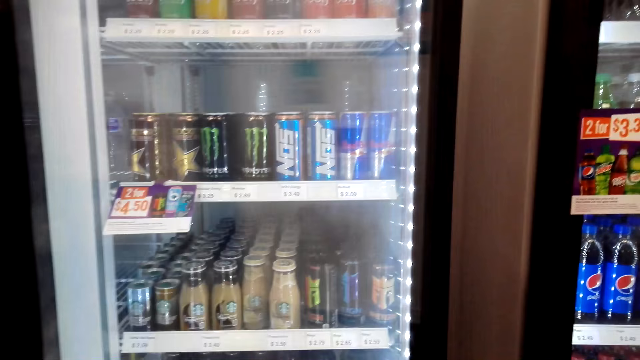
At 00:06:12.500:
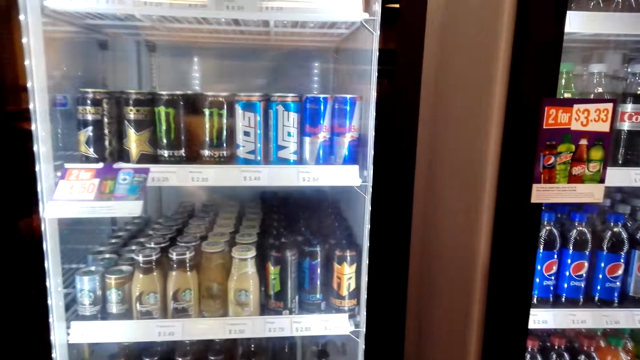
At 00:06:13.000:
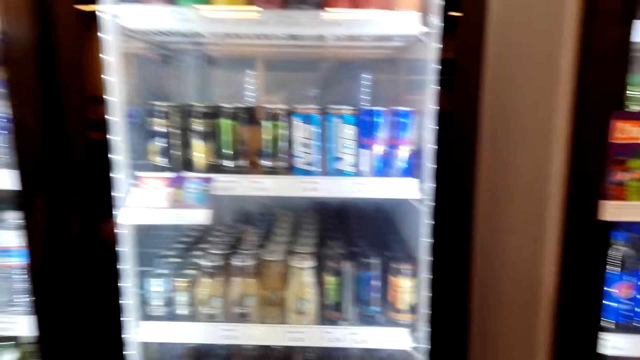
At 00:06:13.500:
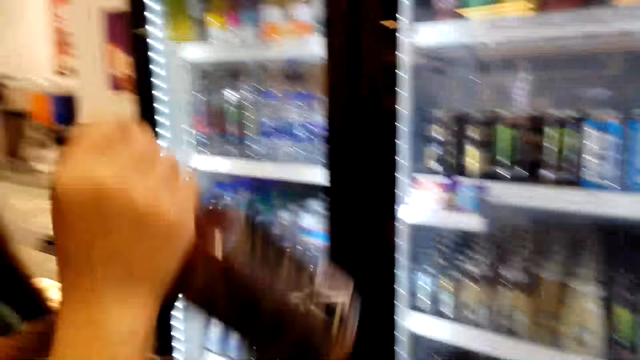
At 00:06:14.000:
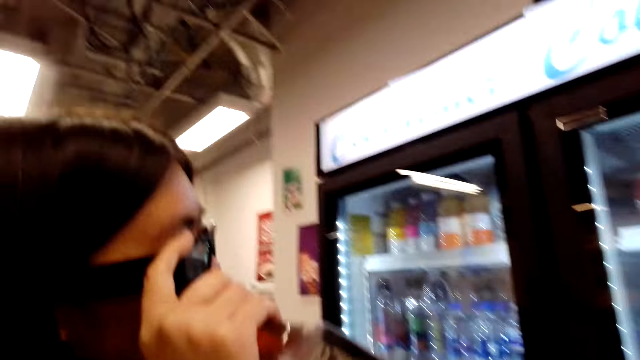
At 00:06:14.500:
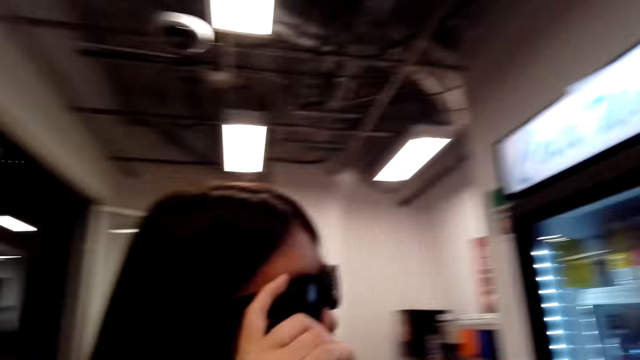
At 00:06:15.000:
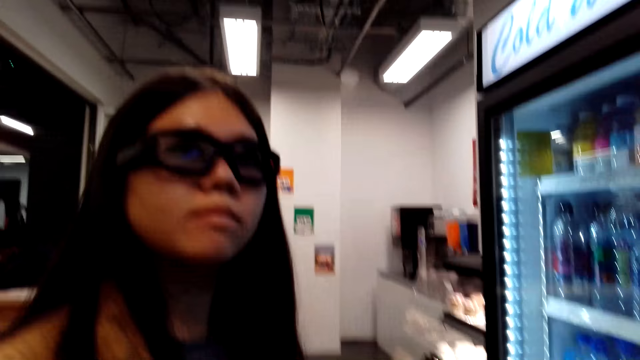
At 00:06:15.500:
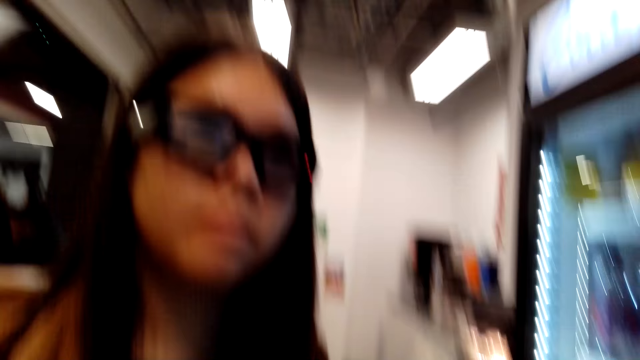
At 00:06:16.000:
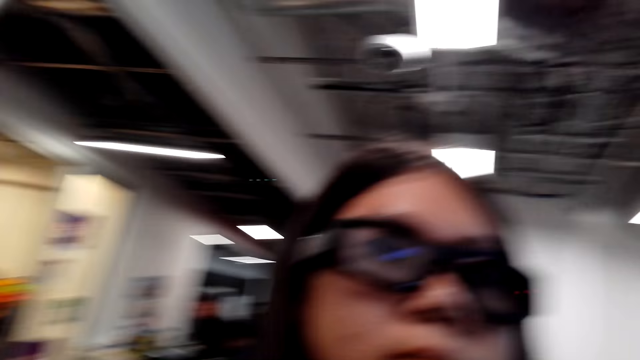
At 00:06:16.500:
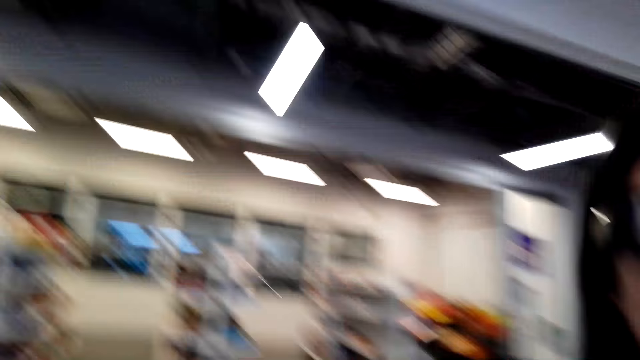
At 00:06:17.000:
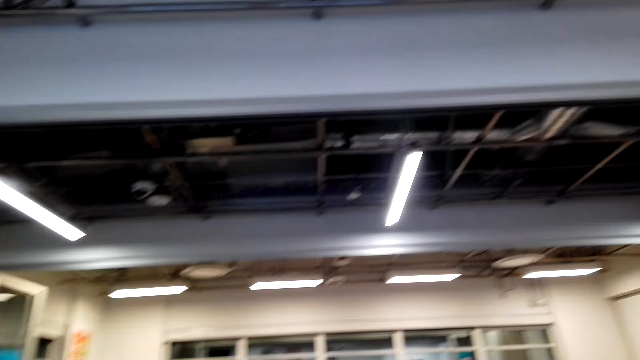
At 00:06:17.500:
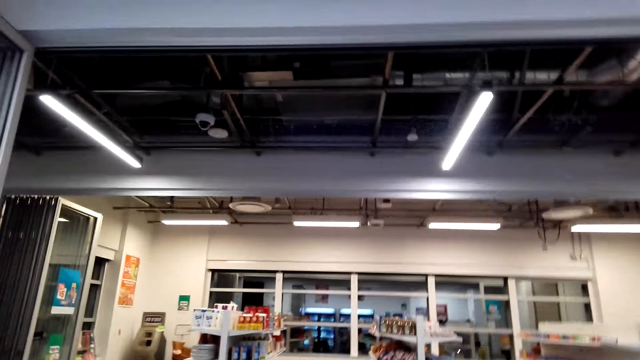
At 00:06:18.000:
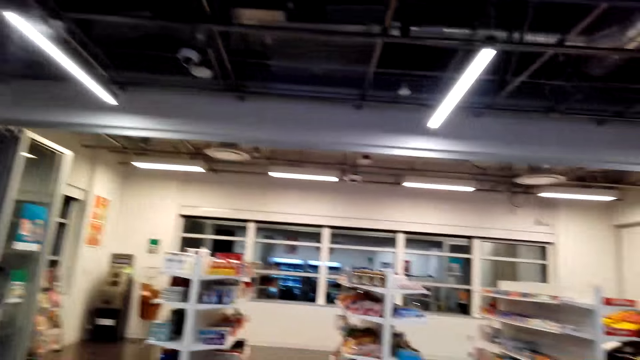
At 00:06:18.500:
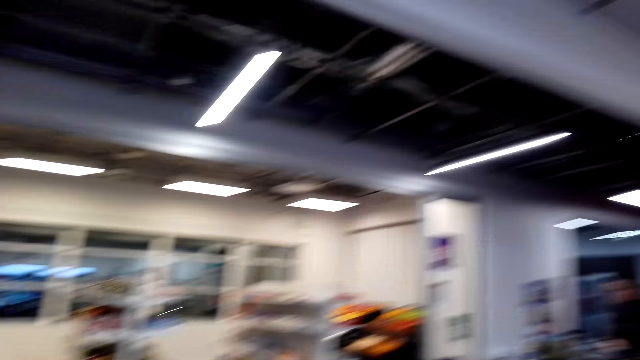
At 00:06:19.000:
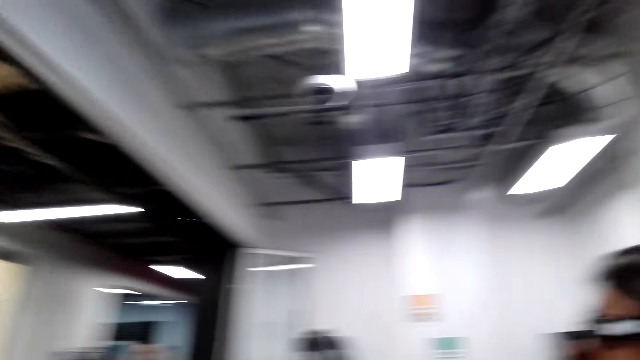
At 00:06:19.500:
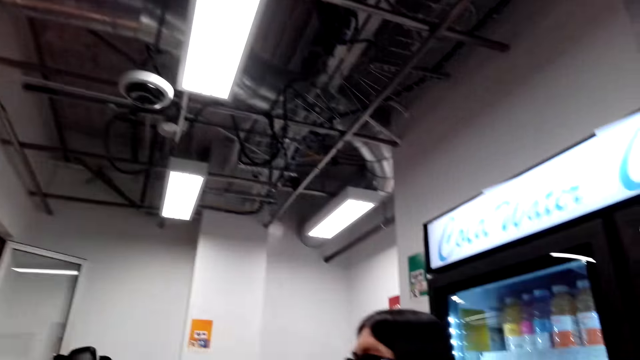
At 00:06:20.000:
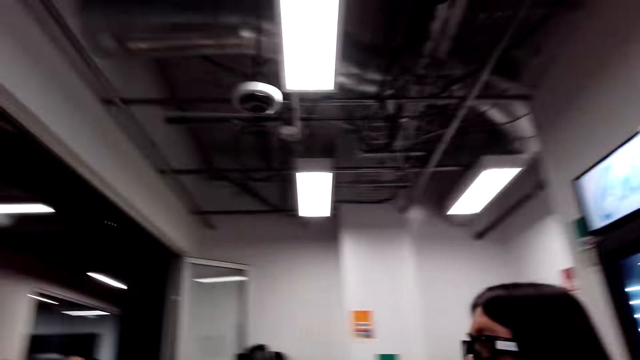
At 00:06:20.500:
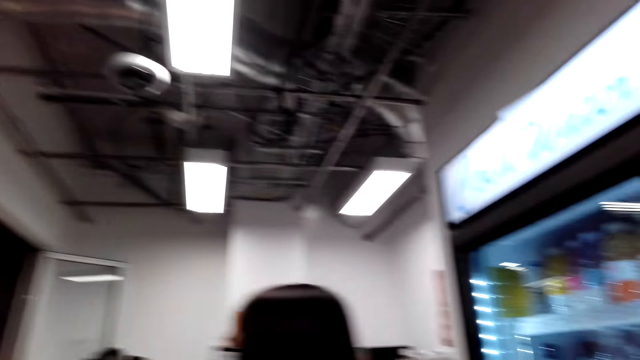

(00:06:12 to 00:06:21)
The camera wearer closes the fridge. They dialogue with a woman. Another woman touches her glasses. The camera wearer looks around the store.

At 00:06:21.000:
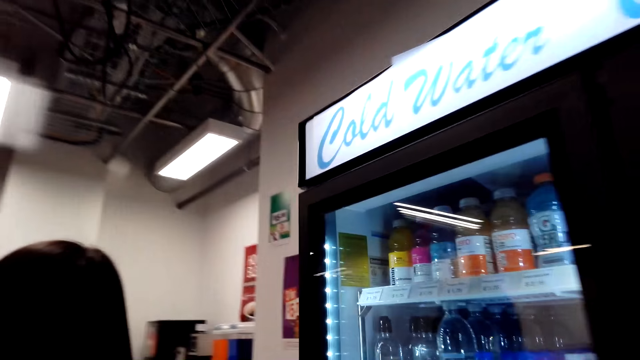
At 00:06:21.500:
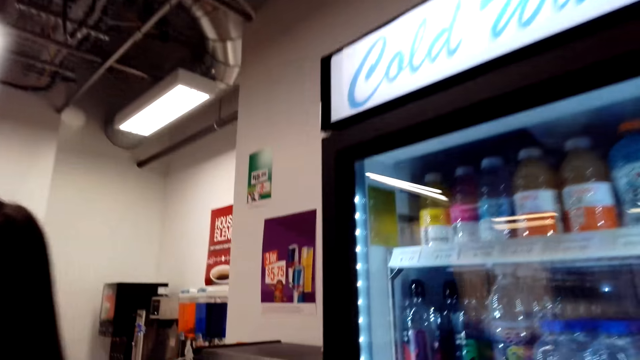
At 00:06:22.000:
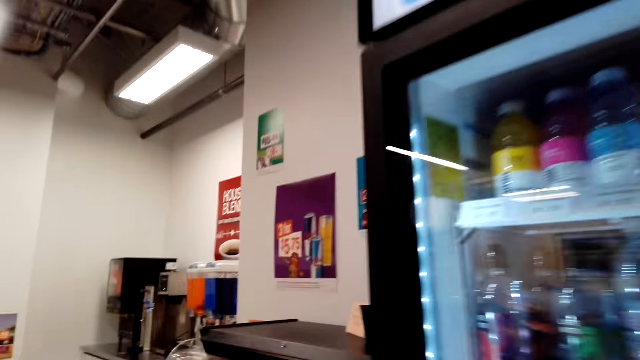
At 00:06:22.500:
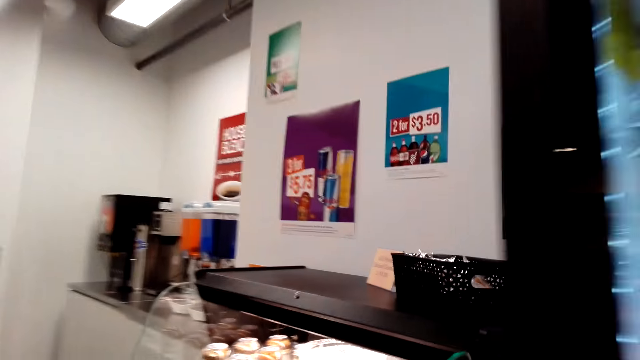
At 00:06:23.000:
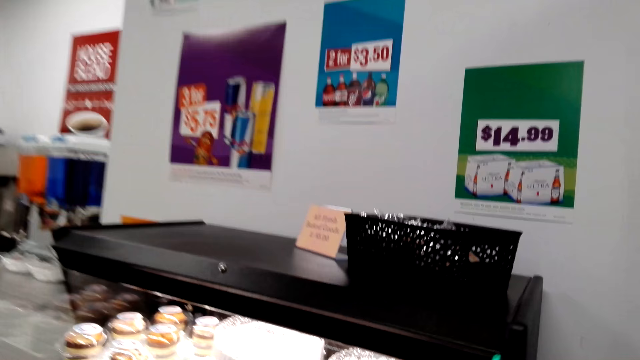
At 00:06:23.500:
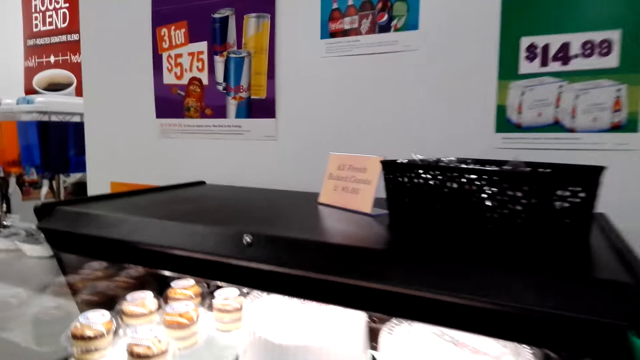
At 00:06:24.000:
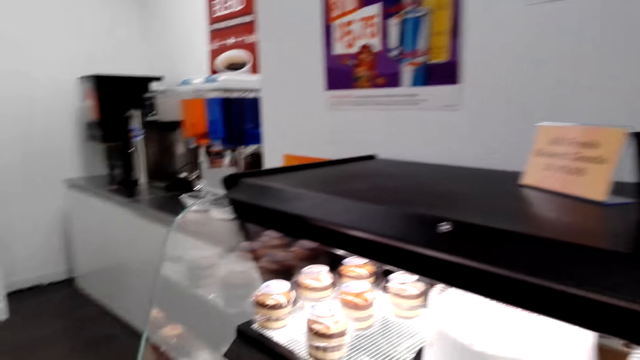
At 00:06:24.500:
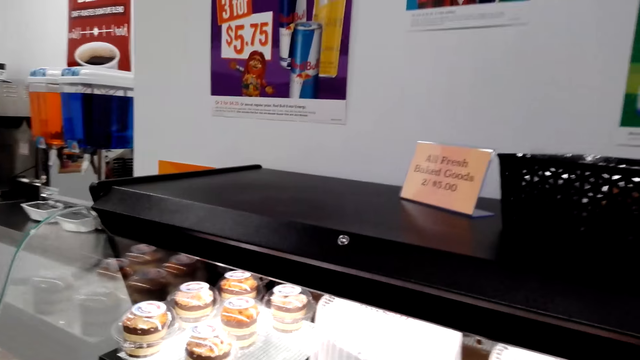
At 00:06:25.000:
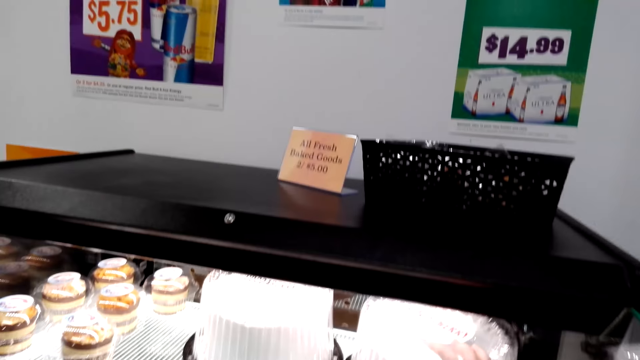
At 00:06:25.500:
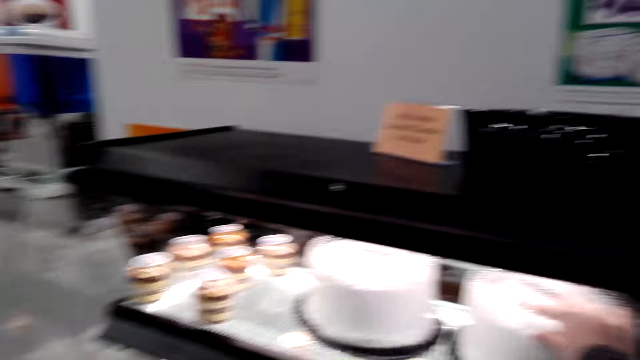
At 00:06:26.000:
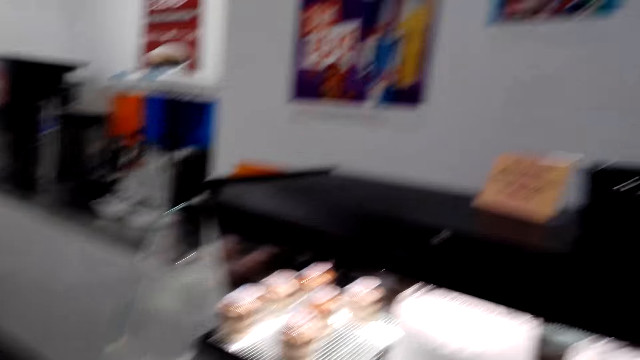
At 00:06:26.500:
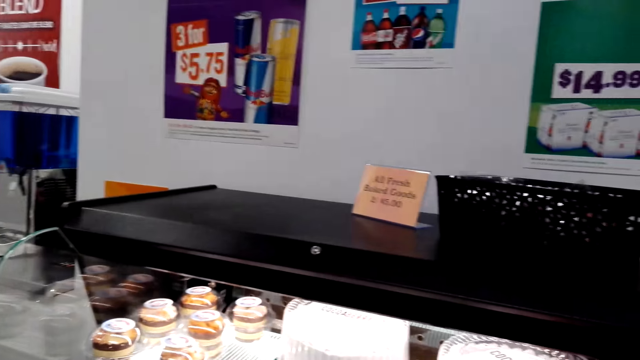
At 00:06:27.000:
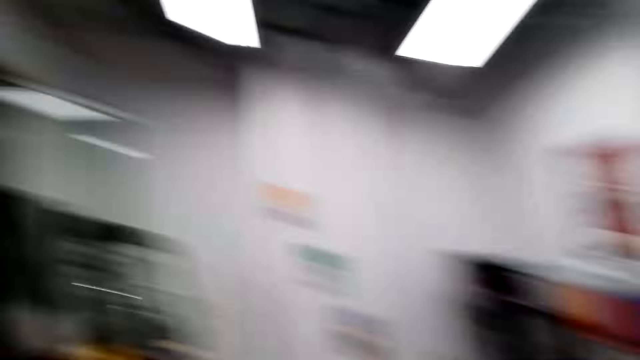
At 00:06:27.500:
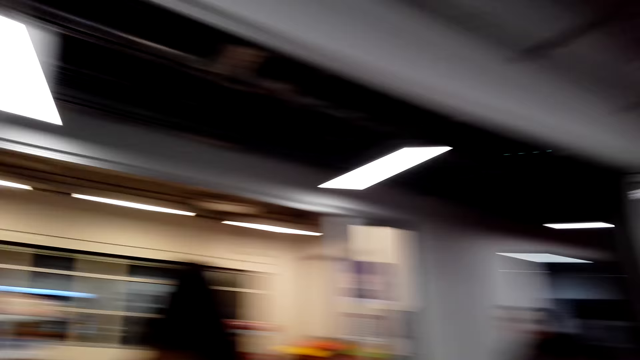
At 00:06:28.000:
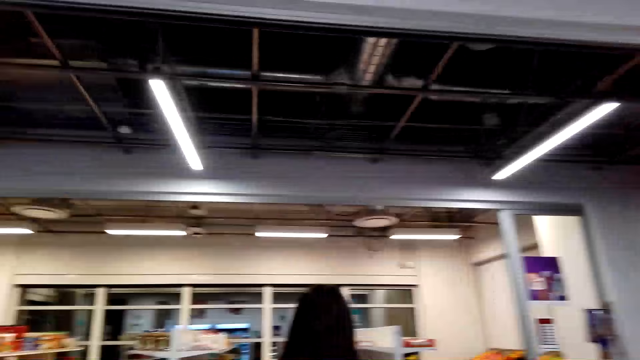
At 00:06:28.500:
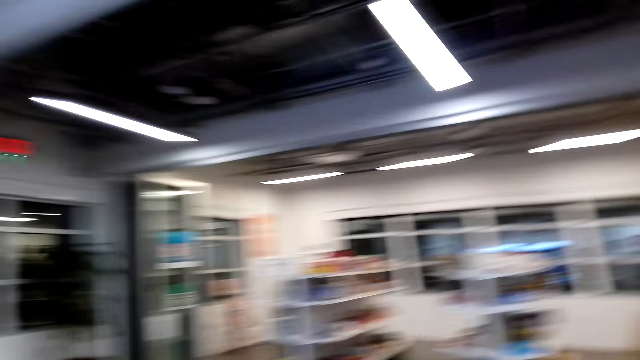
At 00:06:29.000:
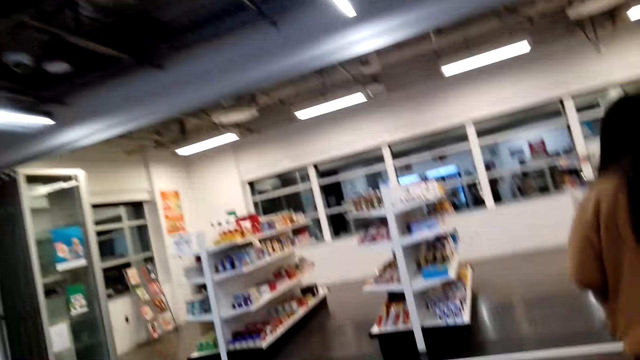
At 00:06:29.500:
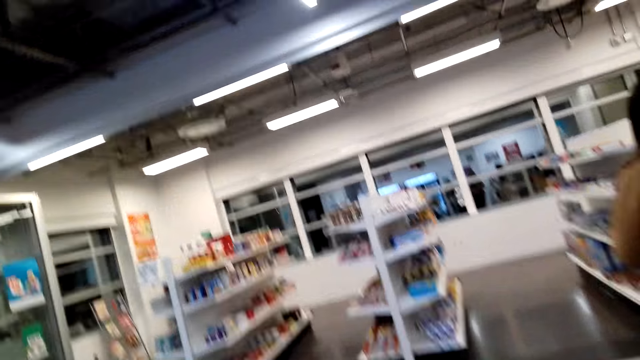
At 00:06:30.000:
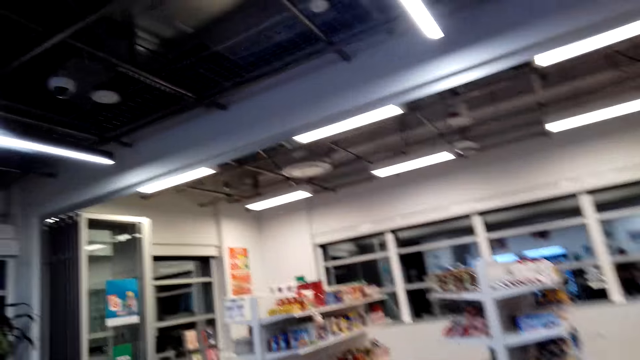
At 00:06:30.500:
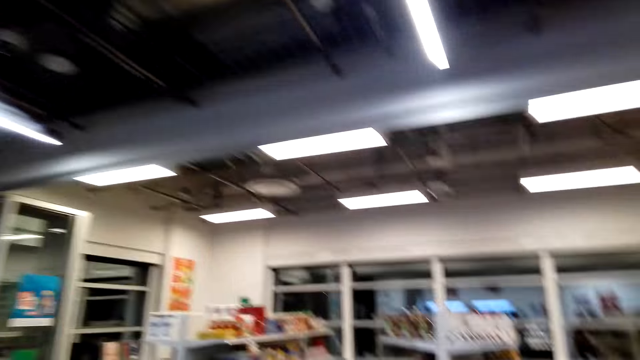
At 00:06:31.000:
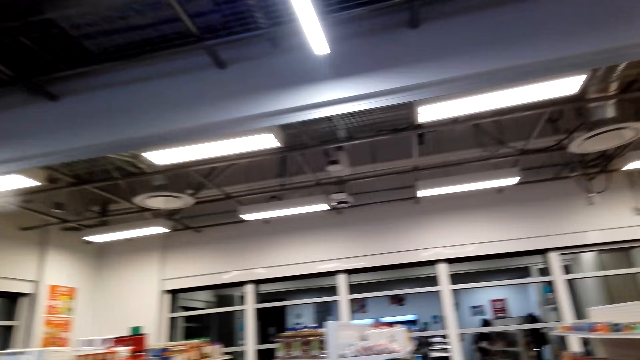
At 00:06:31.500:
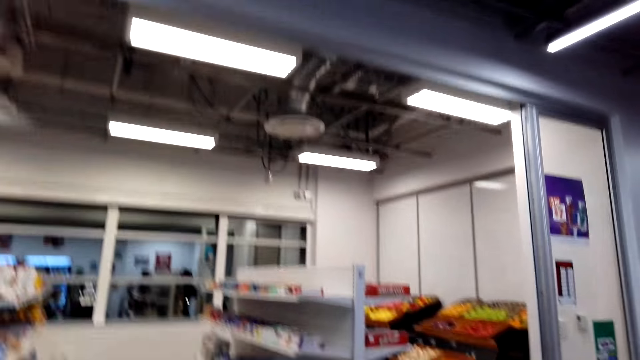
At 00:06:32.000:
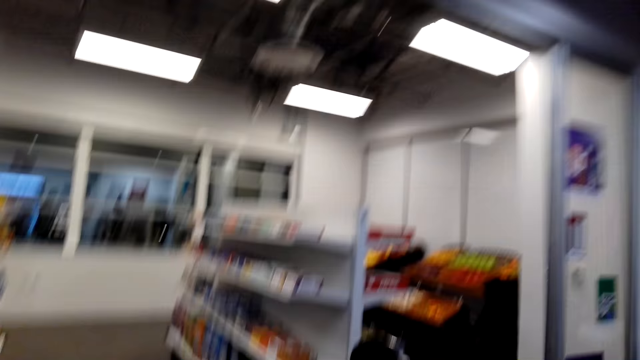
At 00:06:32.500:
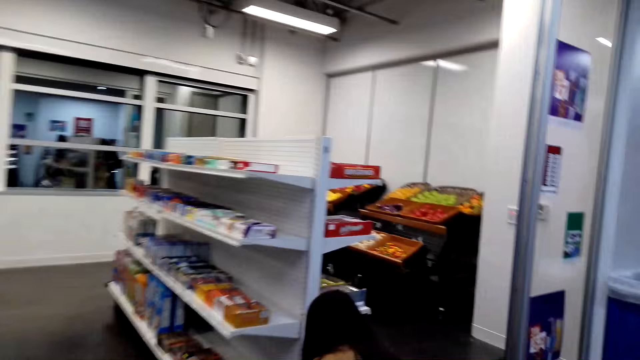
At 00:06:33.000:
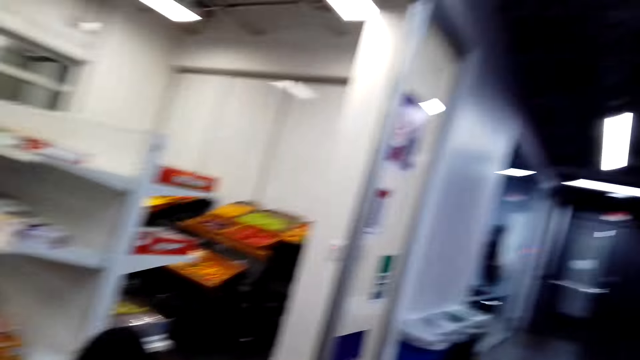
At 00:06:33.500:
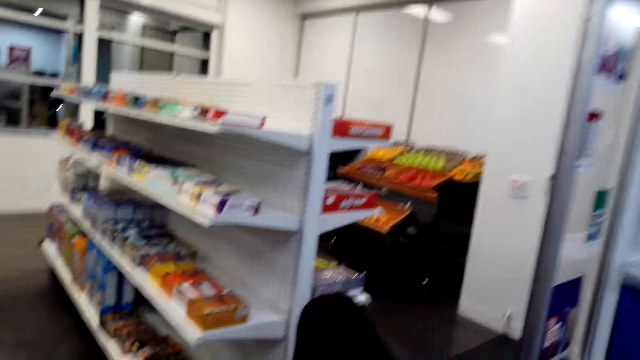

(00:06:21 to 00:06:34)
The camera wearer walks around the store. They look at the cake display. They dialogue with a person. They walk around the store.
